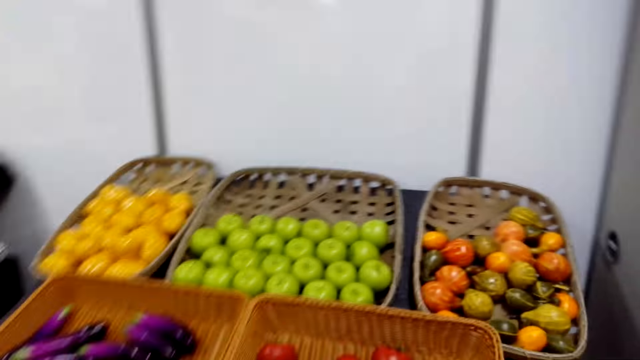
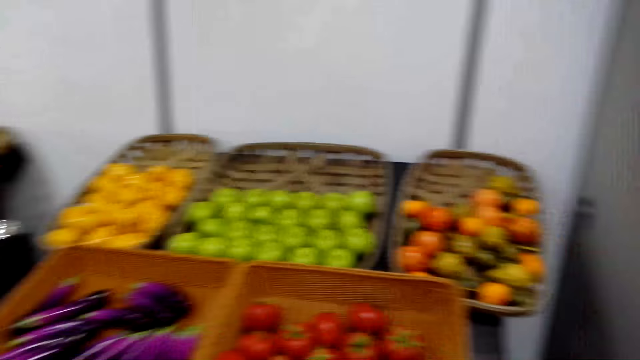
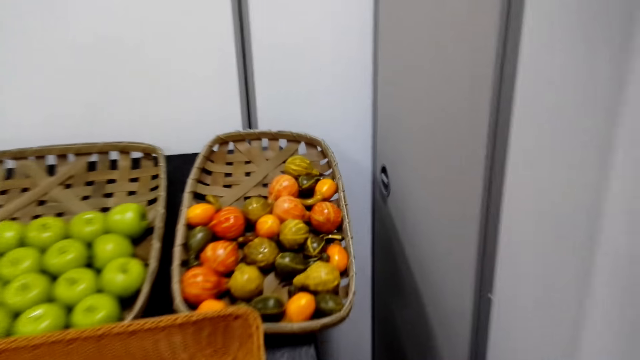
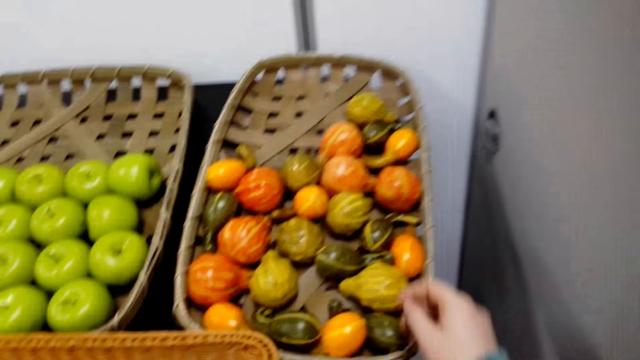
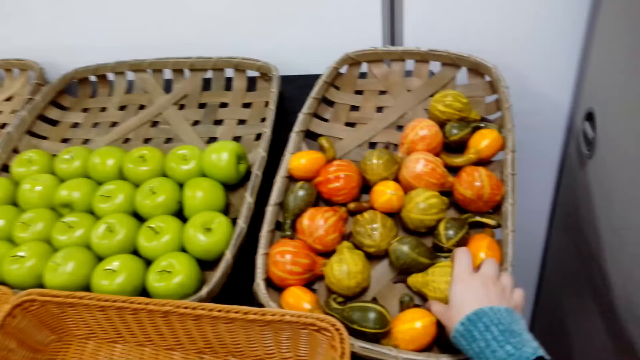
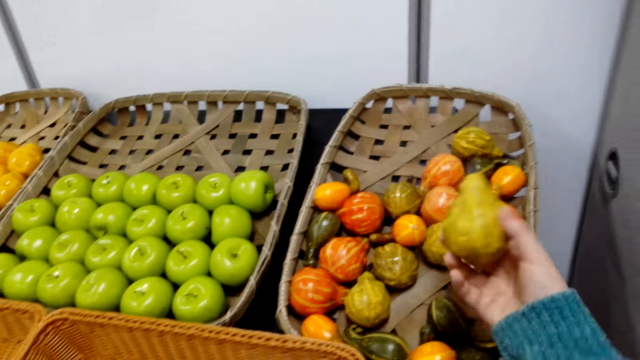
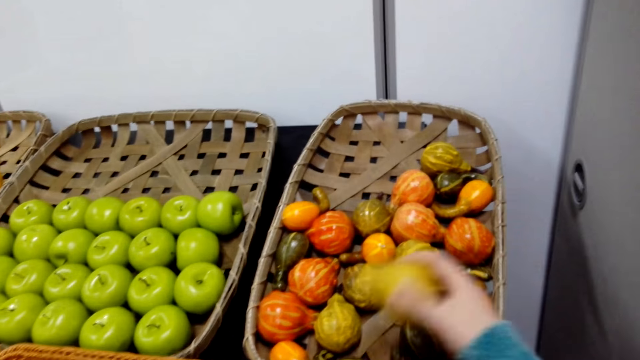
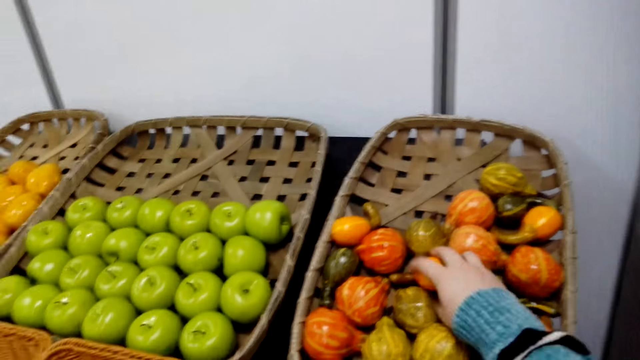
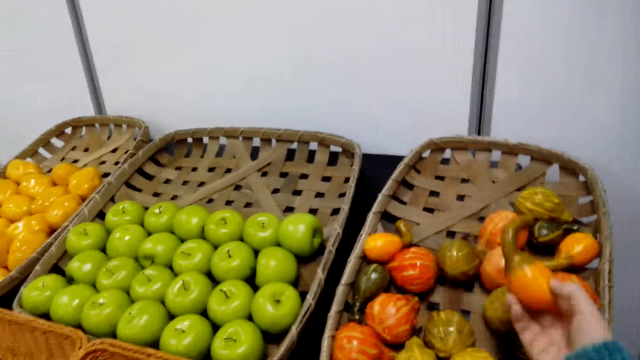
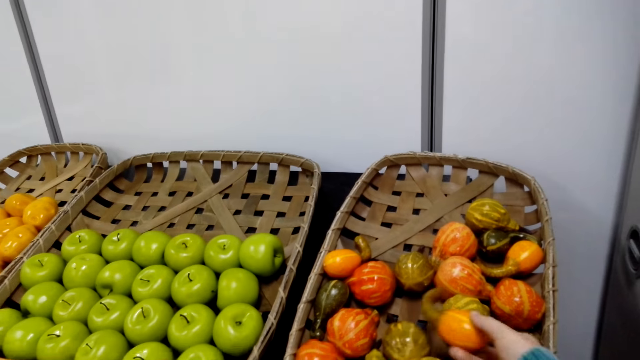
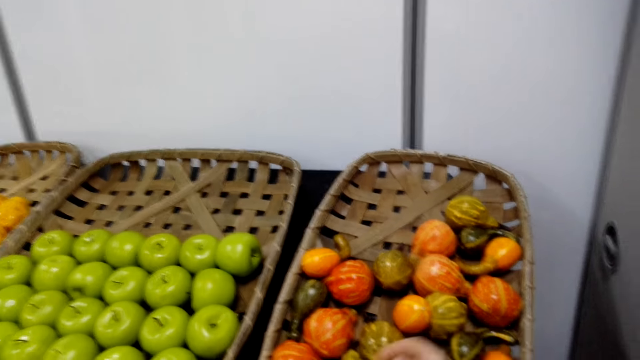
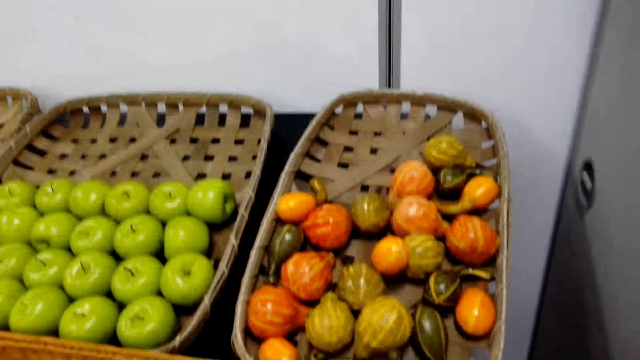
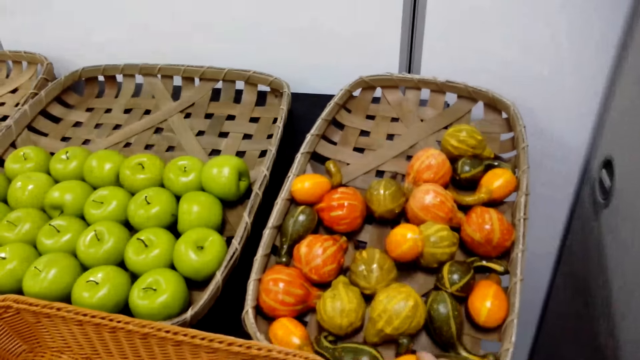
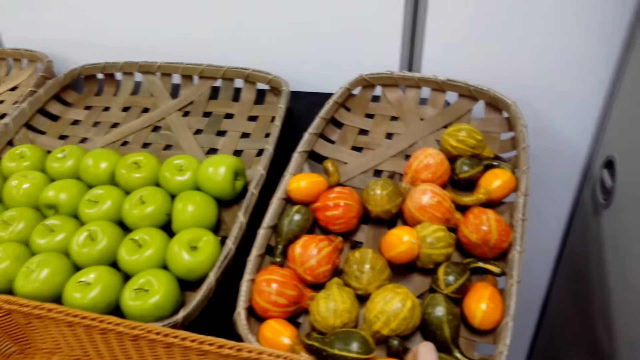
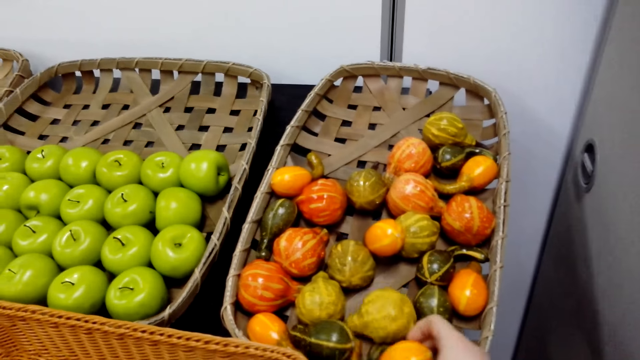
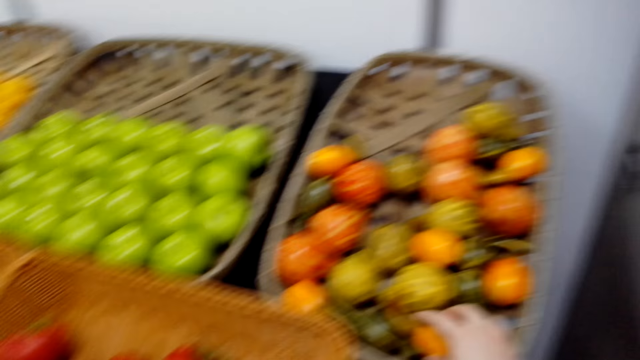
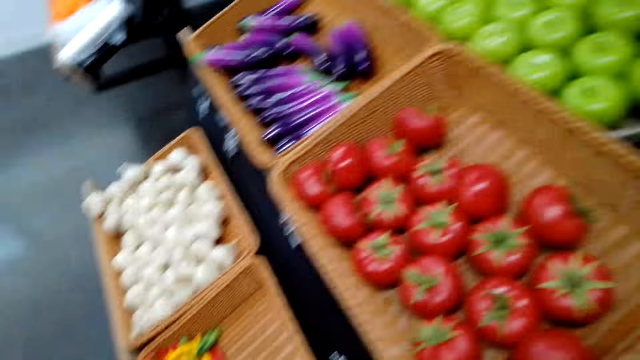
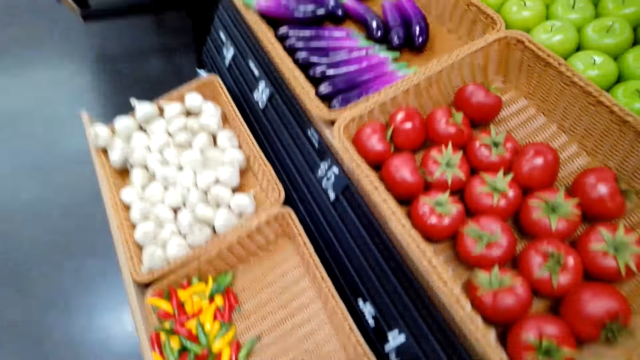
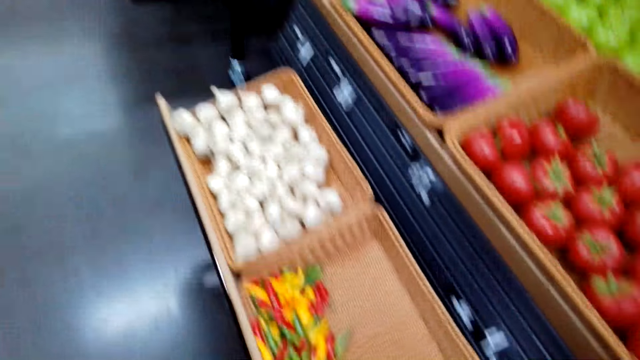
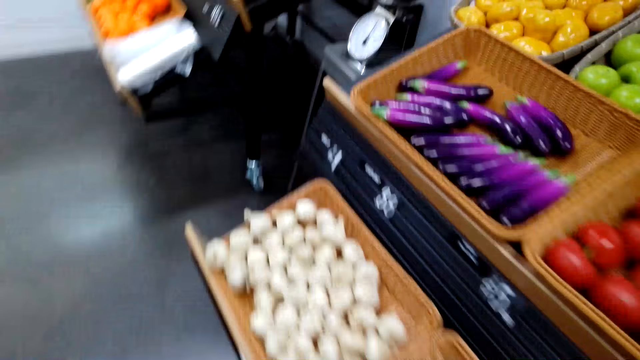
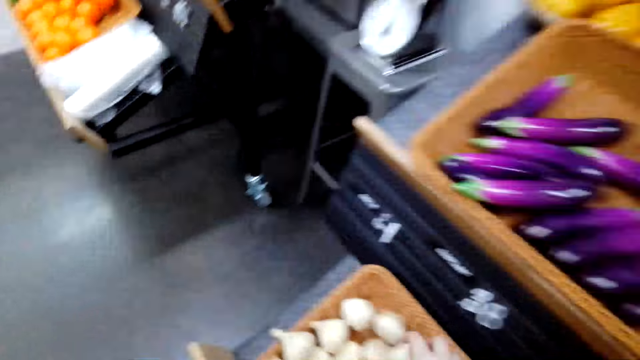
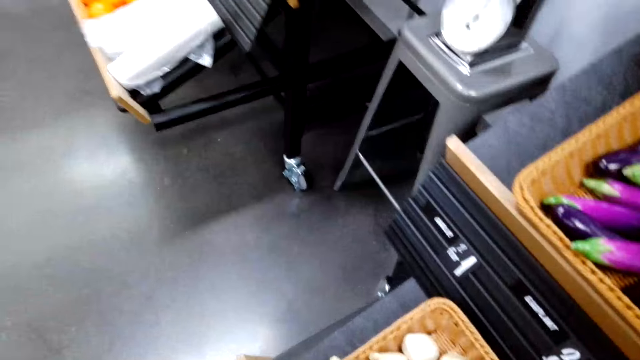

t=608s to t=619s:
The camera wearer looks around. They pick a kiwi fruit. They return the fruit. They pick a fruit. They return the fruit. They walk in the room.

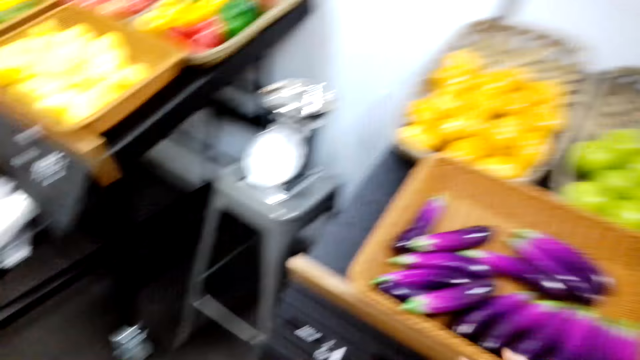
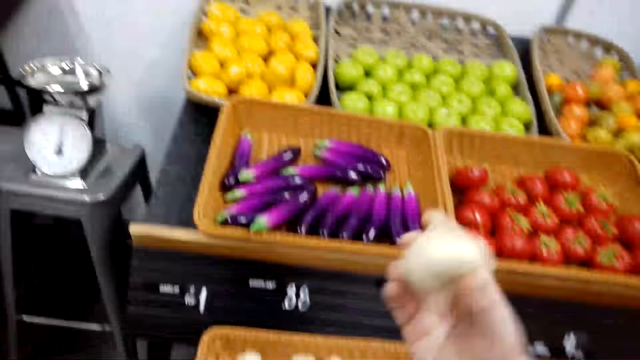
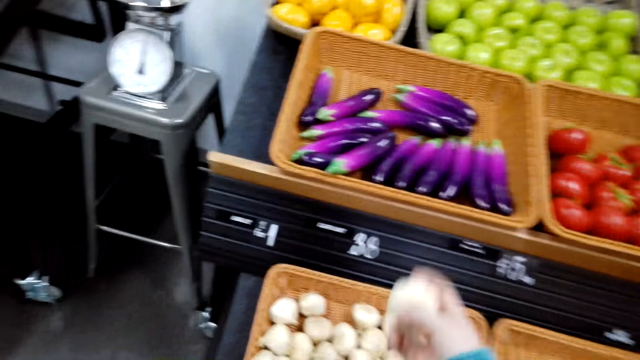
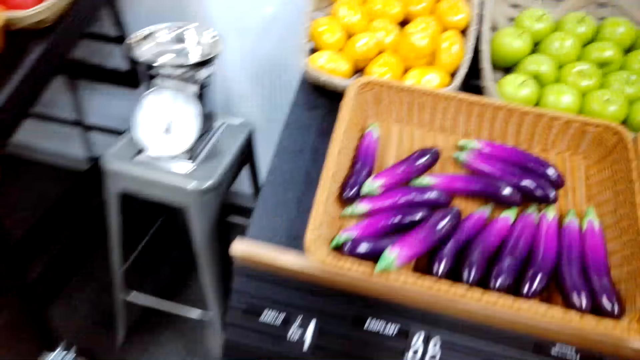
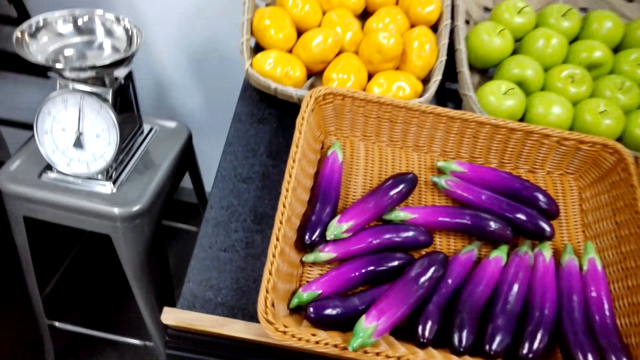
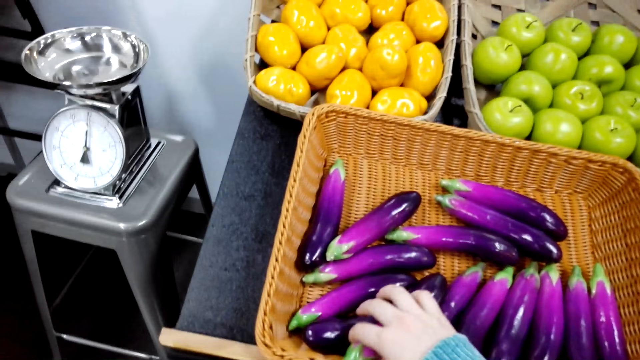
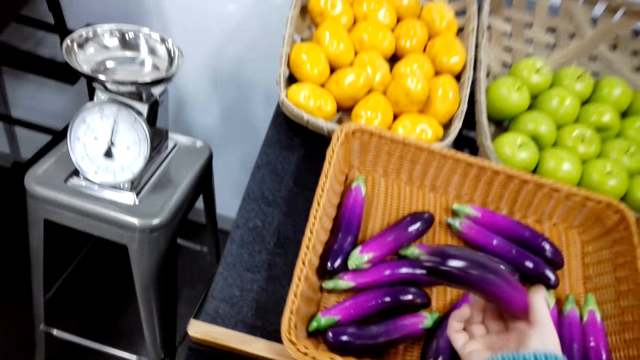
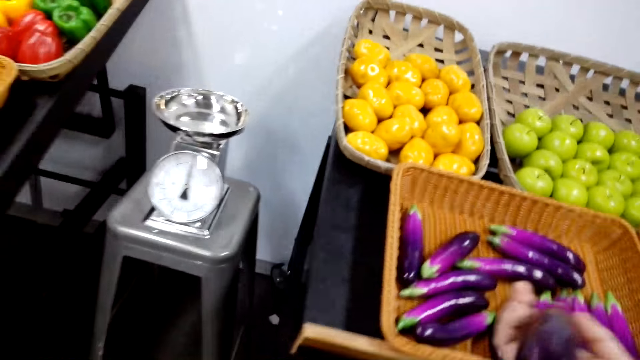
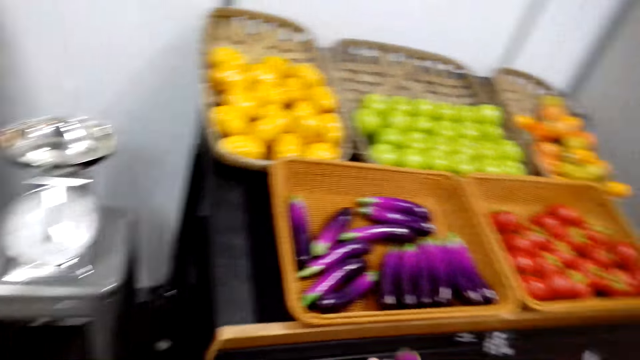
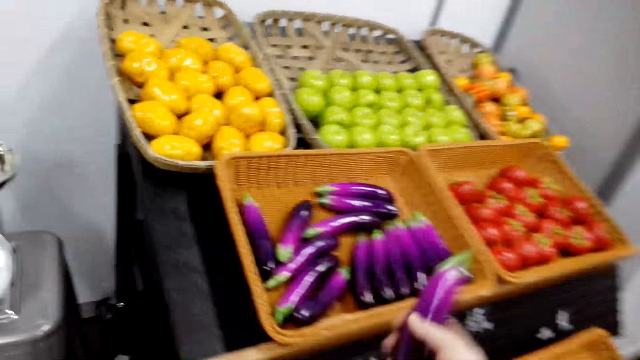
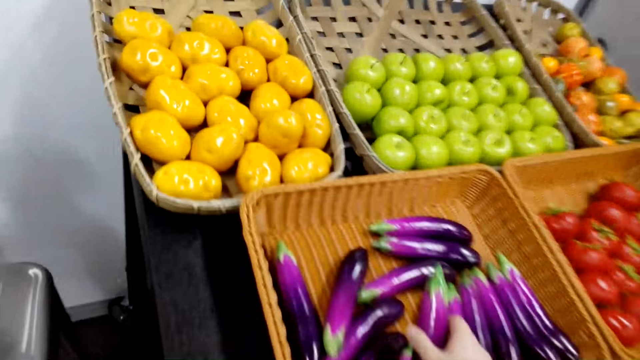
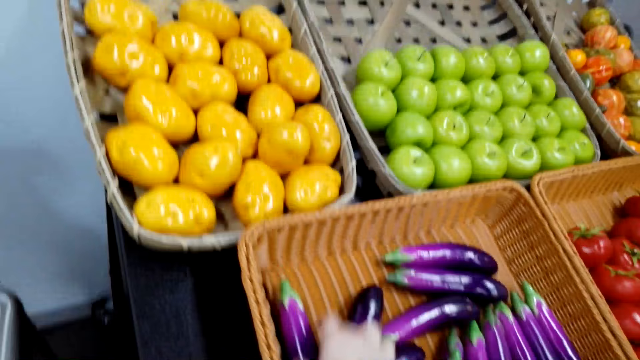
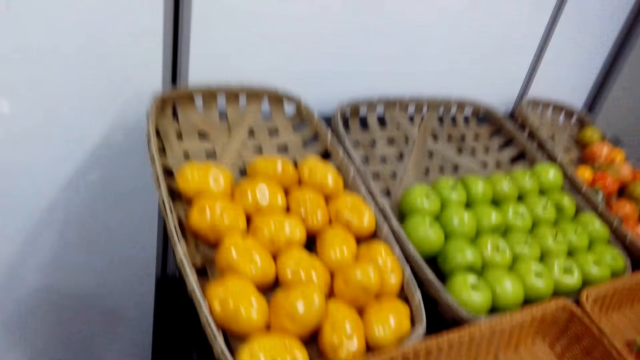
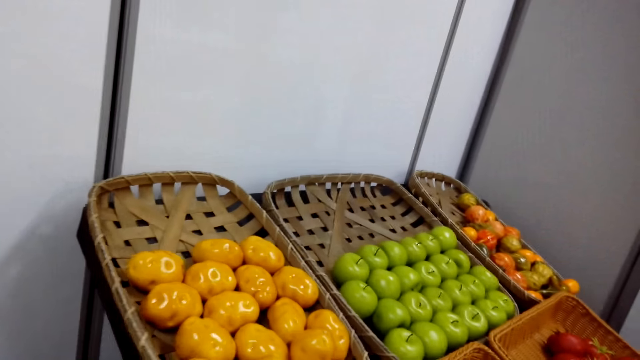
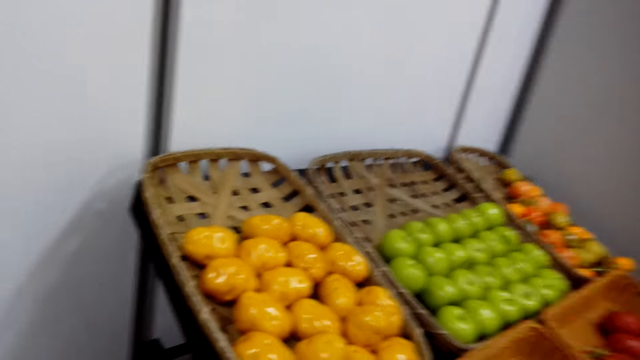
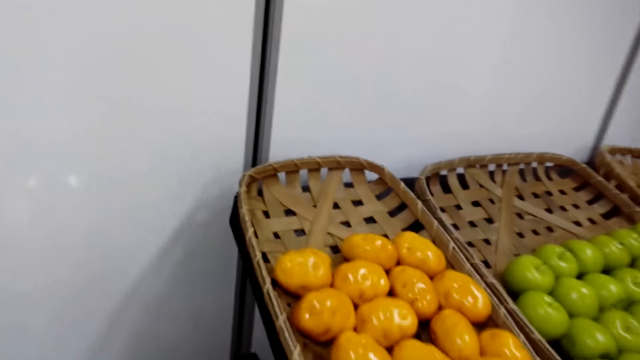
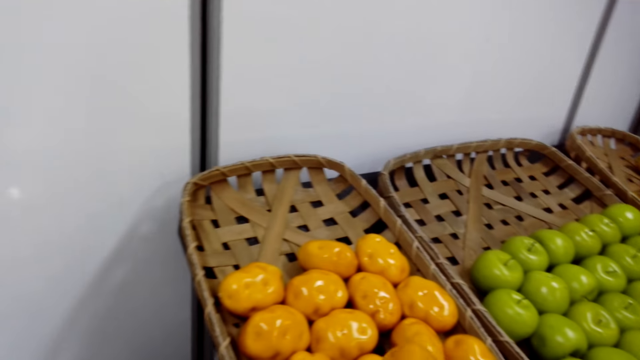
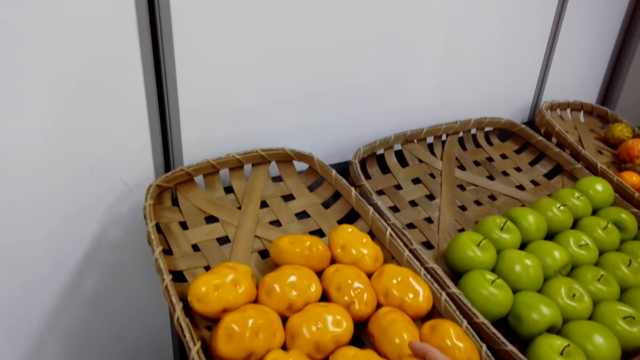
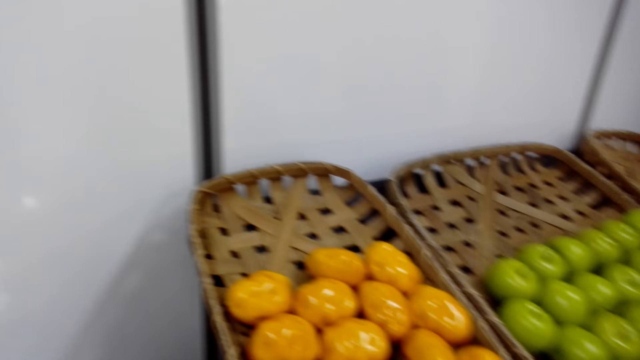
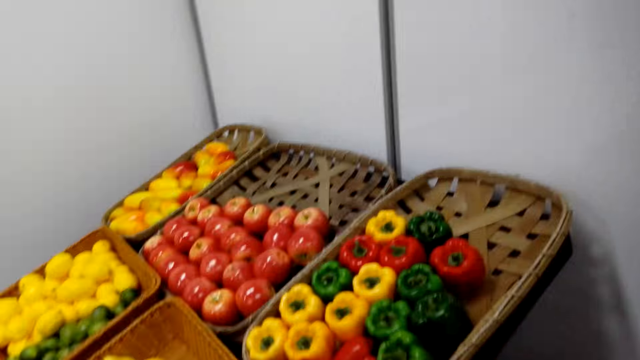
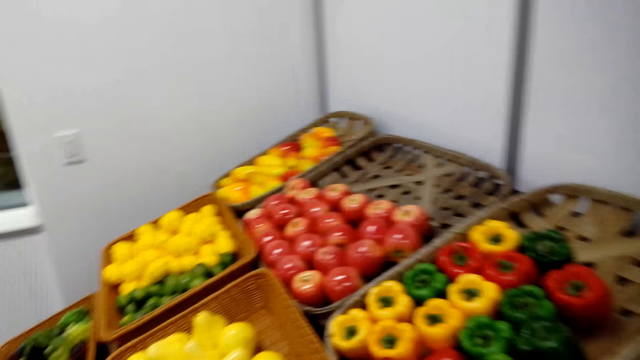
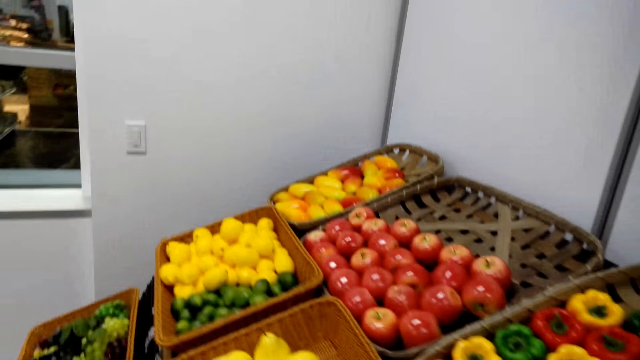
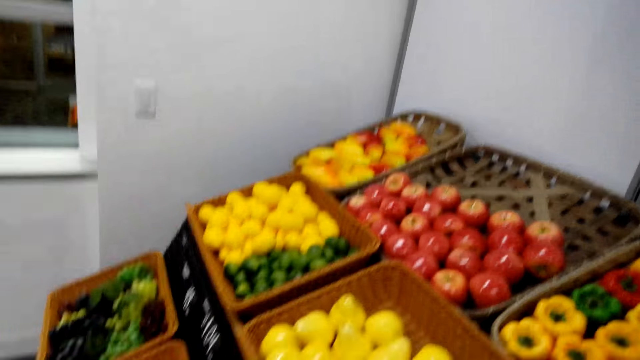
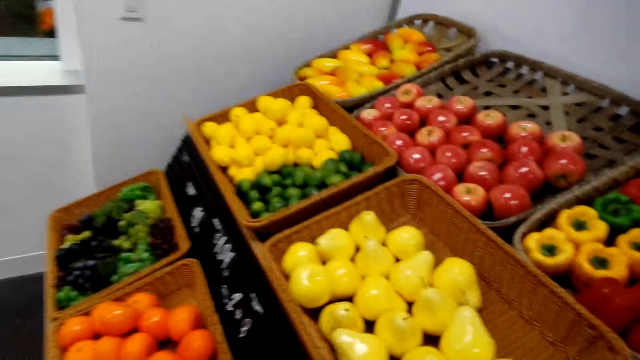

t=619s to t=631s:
The camera wearer picks a garlic. They return the garlic in the basket. They pick the eggplant. They return the eggplant in the basket. They look around.
